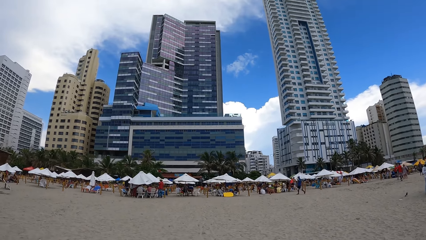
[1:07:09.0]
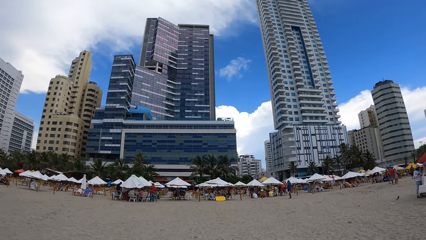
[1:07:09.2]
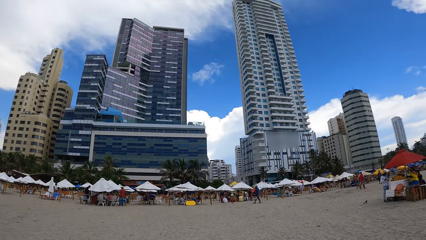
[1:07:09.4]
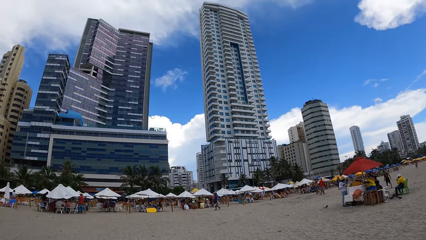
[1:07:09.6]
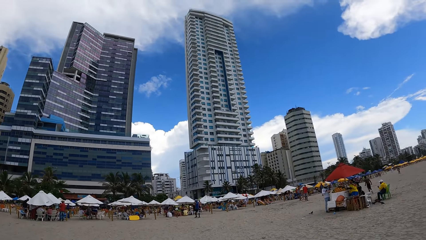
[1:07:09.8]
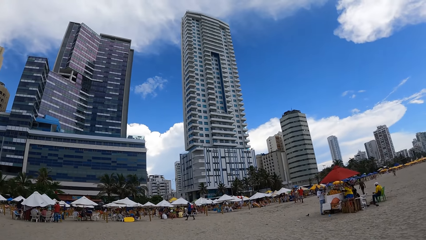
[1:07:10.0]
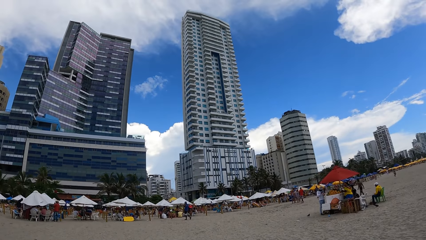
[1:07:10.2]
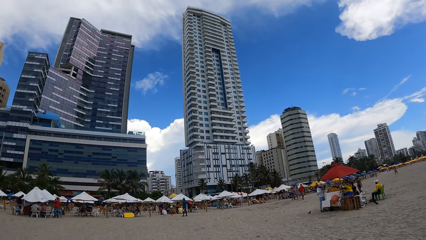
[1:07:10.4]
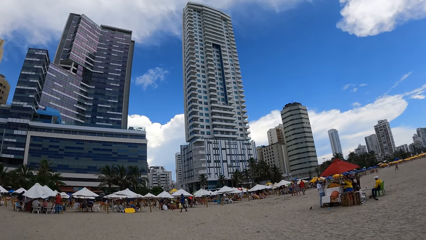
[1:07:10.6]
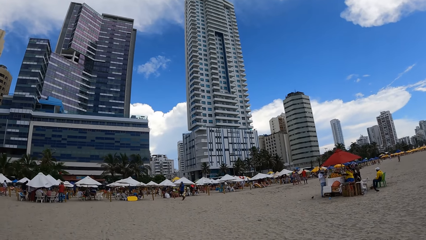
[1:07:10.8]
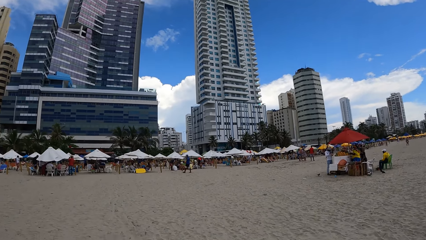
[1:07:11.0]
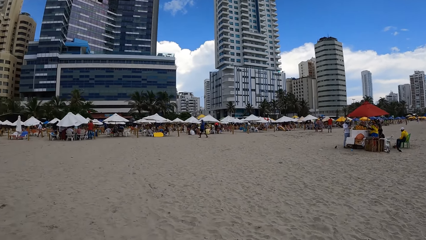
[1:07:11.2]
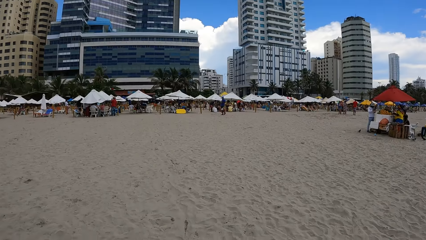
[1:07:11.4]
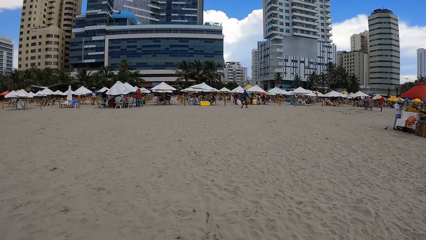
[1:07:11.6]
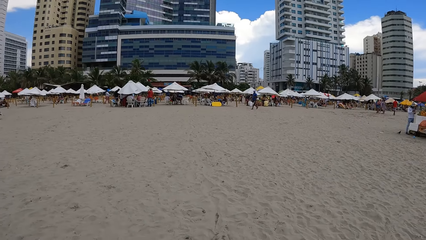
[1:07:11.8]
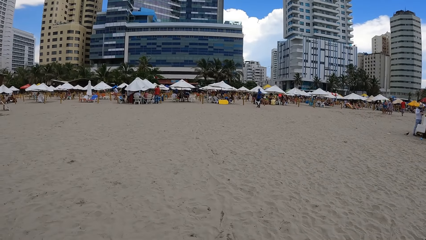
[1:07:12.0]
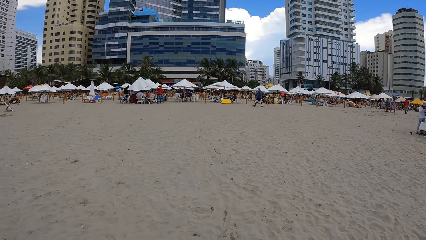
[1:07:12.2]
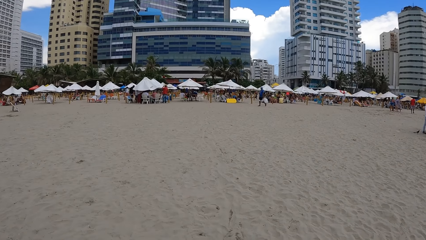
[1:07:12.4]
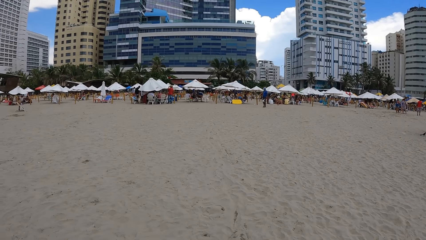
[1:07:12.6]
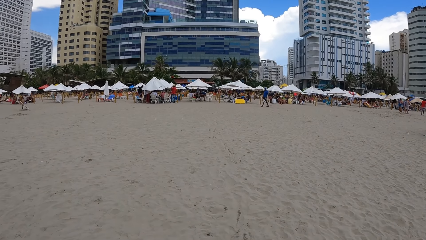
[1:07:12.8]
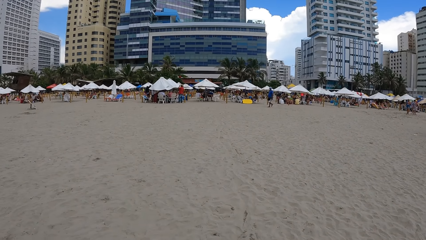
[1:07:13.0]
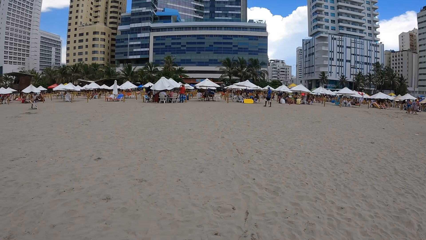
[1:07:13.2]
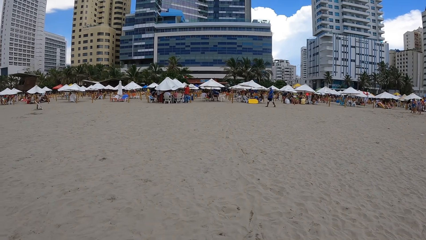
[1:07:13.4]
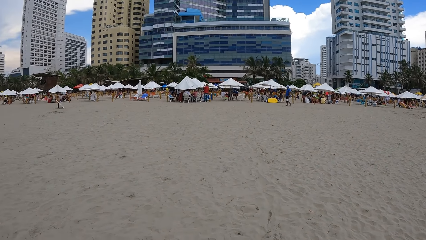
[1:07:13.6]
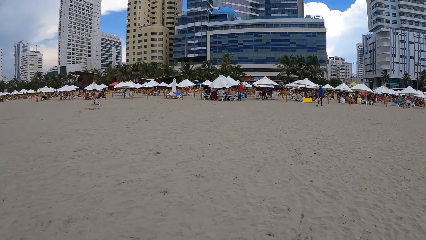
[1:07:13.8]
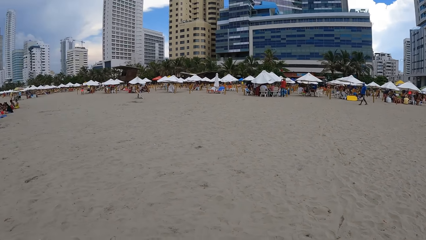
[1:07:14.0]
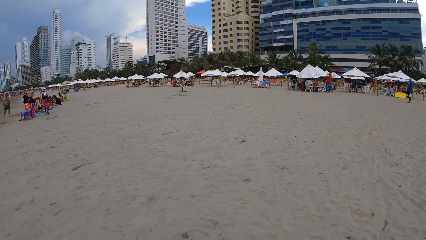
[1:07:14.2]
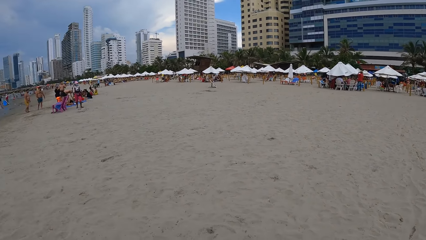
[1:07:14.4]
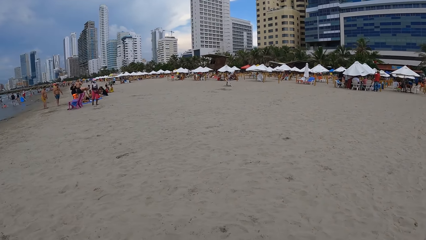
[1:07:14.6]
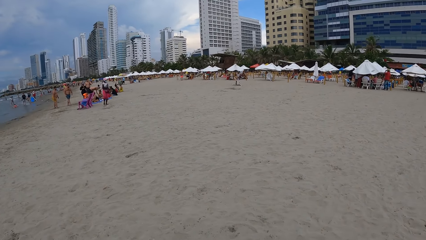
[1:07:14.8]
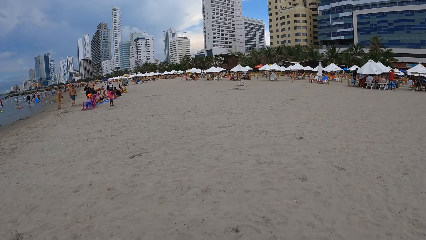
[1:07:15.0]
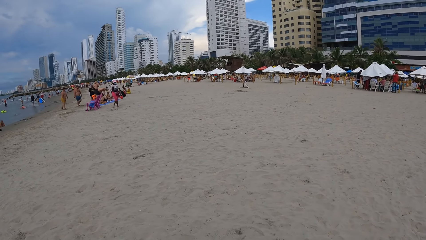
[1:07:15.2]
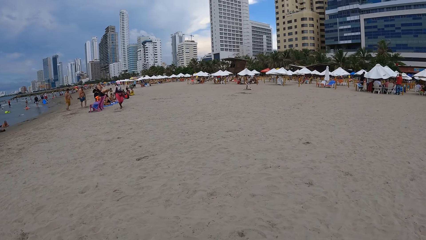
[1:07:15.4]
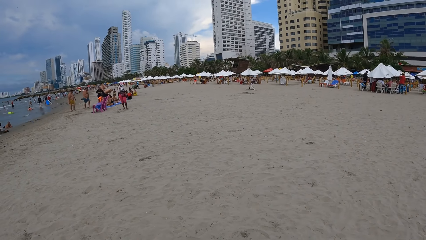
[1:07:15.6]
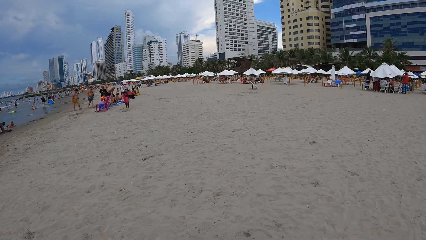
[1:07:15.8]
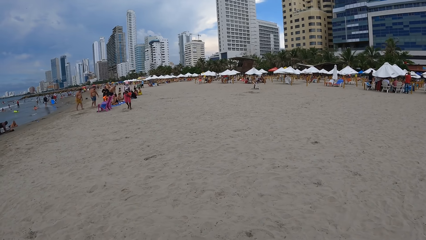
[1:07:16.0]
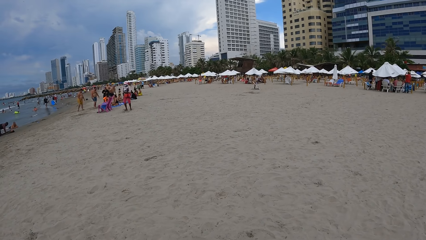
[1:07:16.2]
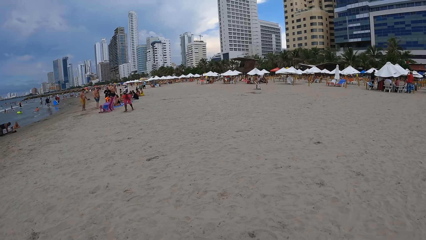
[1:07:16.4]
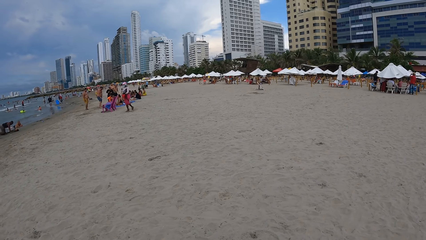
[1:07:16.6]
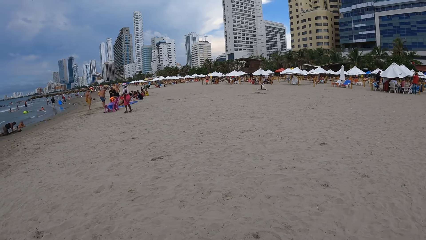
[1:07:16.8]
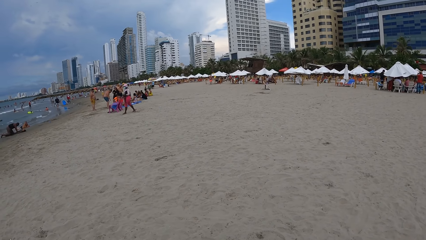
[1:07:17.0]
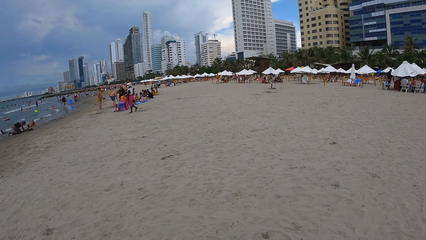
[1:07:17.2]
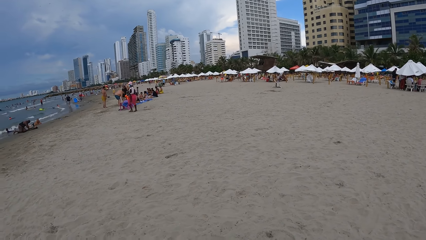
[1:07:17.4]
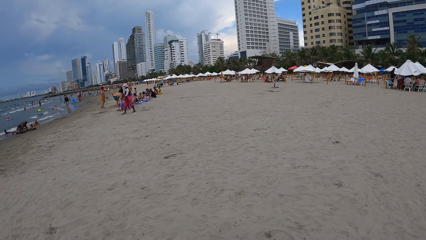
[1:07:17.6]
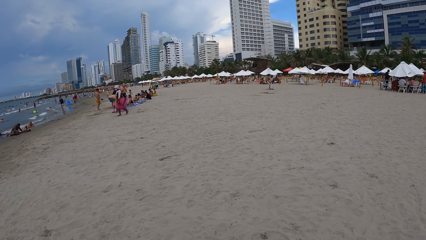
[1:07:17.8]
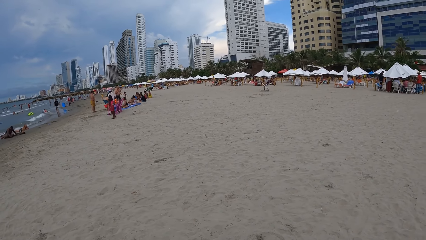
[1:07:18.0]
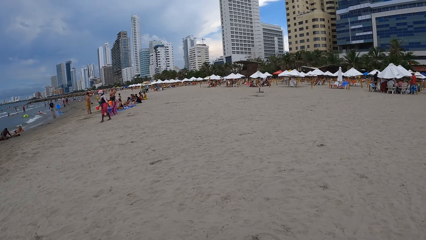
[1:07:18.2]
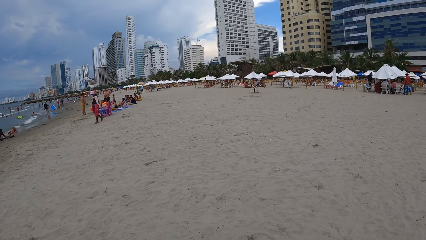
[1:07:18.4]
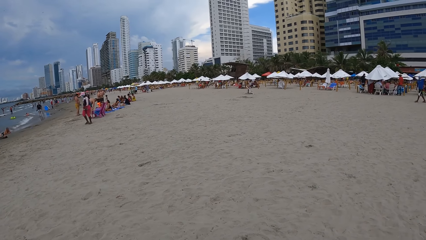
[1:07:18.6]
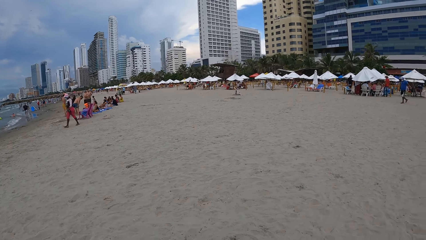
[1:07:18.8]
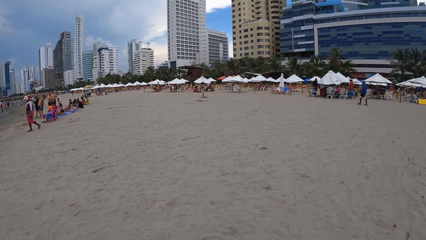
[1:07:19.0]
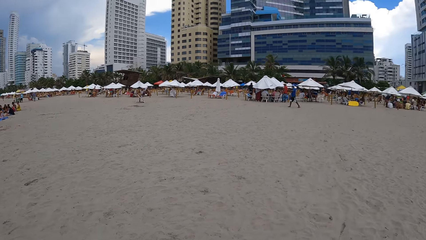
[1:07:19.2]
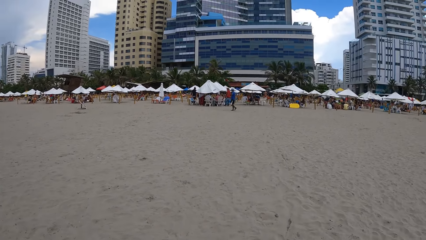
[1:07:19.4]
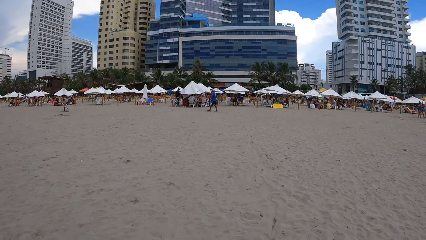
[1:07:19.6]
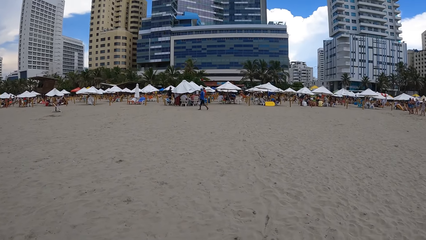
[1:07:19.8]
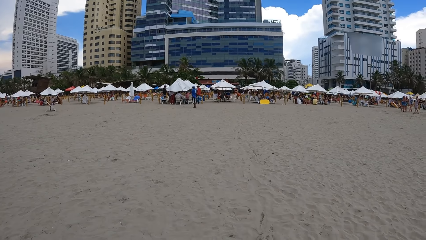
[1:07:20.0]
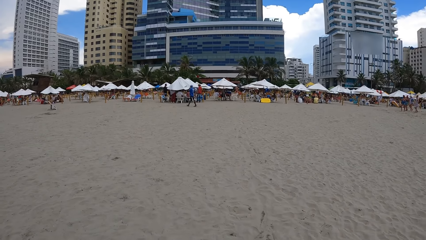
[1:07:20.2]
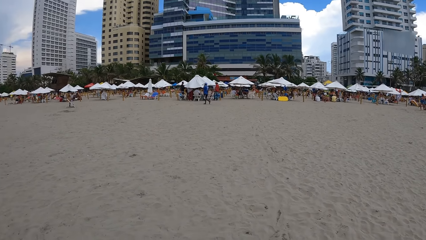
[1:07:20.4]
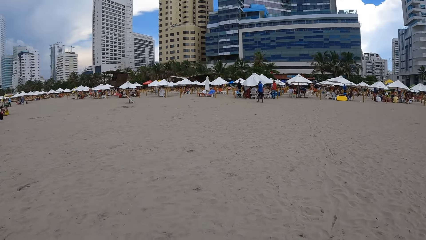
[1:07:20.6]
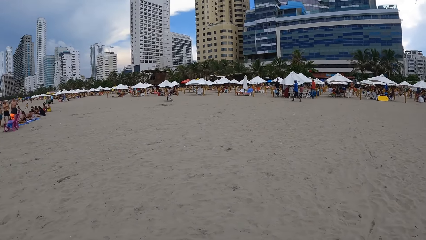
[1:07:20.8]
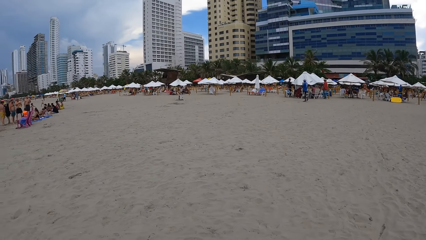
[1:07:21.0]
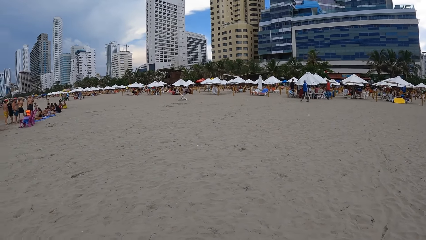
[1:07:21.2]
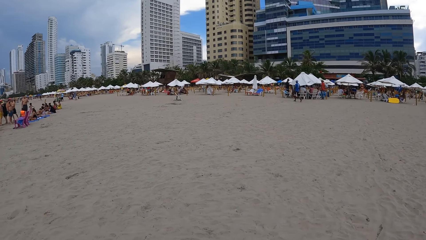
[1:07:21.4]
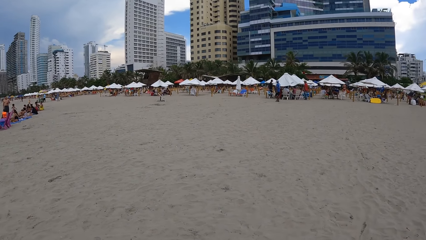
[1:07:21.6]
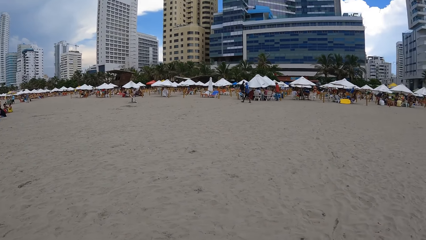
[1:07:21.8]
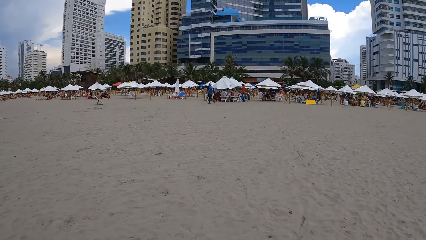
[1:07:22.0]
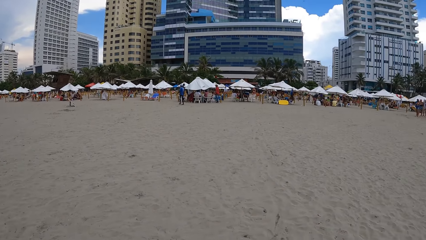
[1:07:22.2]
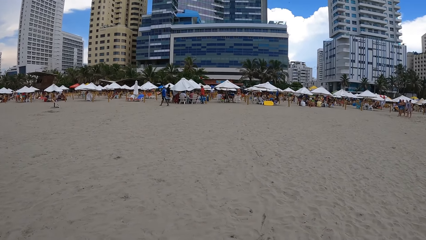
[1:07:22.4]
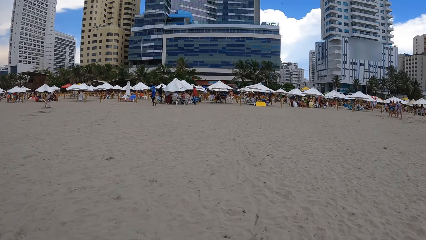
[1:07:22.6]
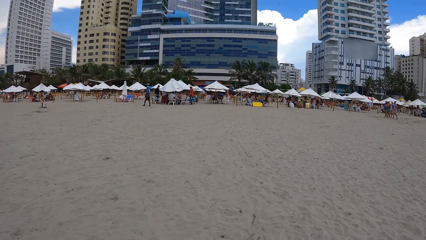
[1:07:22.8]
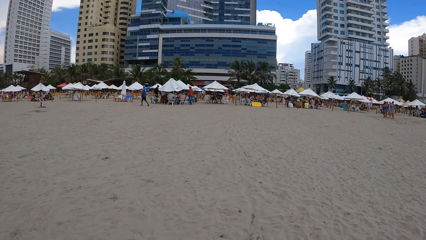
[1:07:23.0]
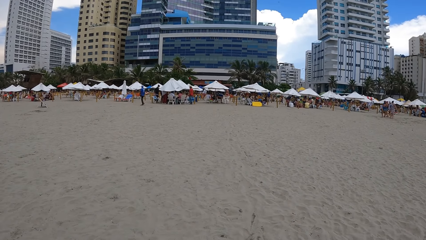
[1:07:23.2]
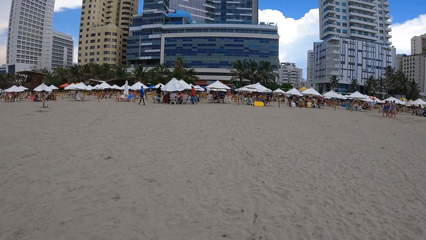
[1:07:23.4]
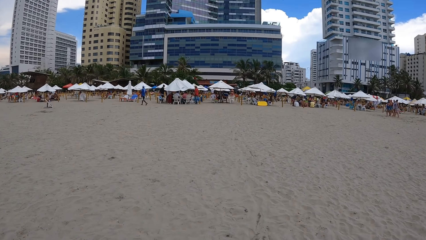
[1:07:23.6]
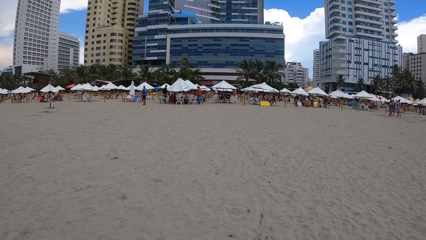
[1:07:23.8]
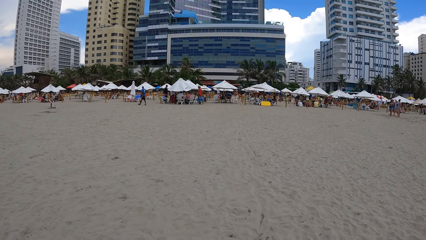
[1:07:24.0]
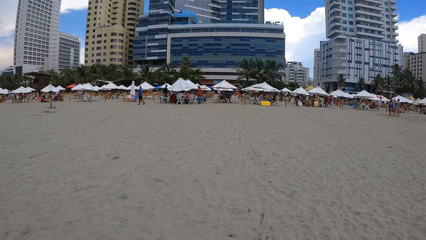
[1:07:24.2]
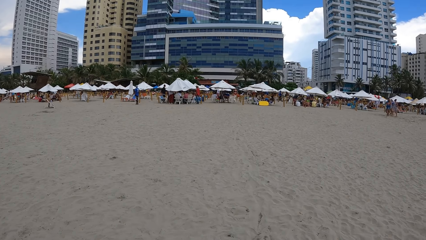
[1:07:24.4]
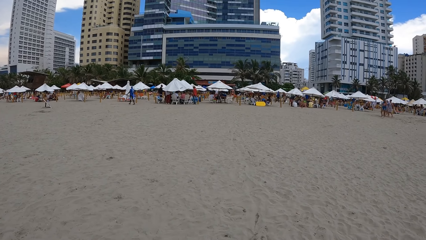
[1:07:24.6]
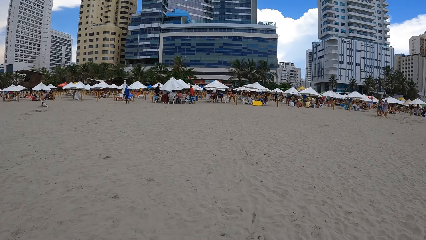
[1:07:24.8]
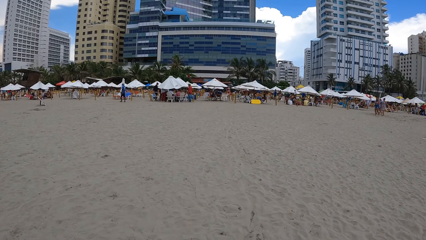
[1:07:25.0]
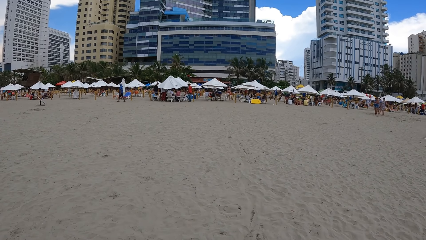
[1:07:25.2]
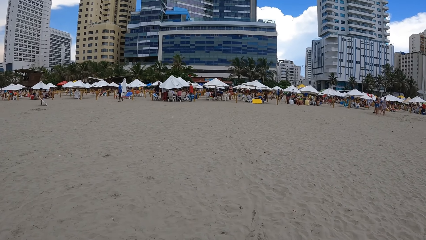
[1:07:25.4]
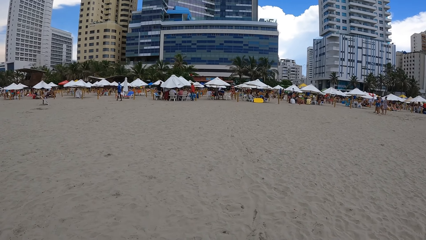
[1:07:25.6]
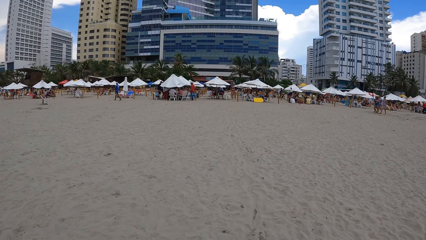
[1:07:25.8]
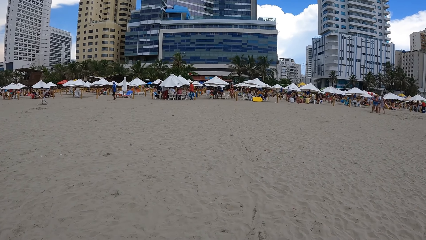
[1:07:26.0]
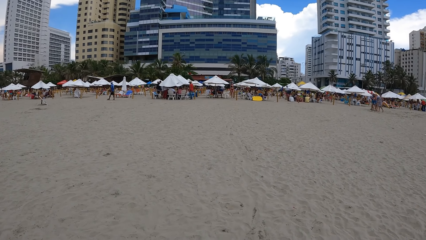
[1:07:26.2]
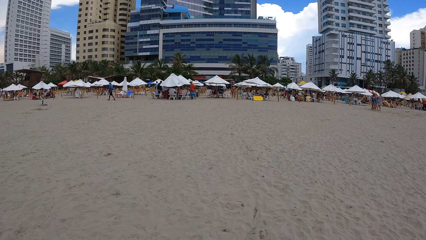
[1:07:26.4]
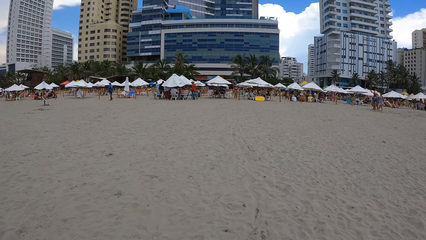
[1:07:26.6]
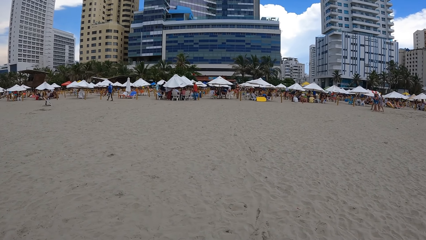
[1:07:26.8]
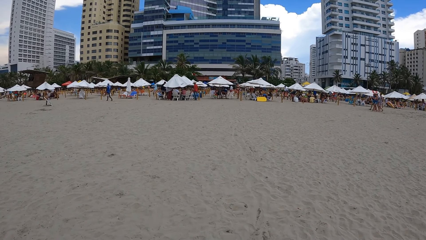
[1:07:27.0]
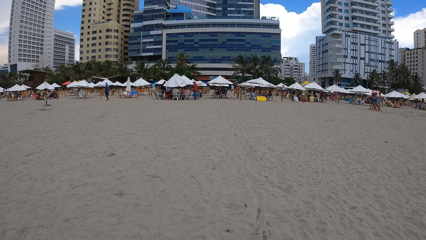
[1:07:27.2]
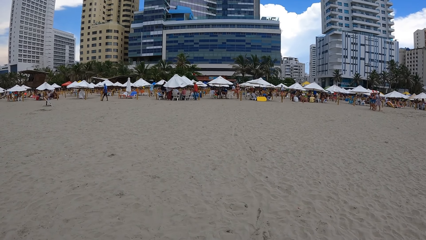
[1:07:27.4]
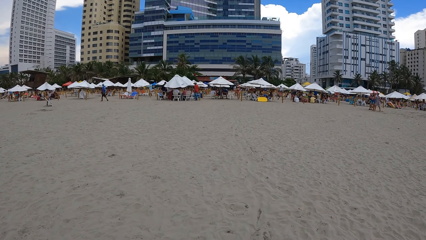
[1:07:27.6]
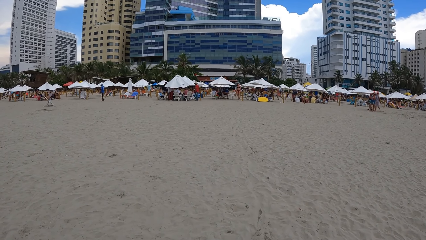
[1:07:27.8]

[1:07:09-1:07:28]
The camera wearer looks up. They look forward. They turn left. They look forward. They look right. They look left. They look forward.
